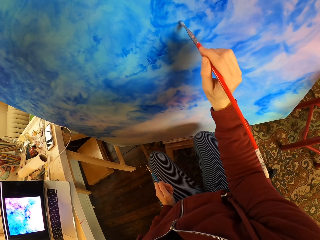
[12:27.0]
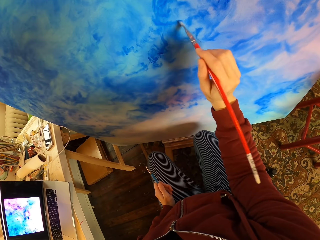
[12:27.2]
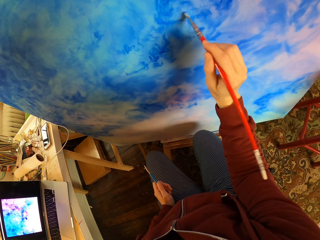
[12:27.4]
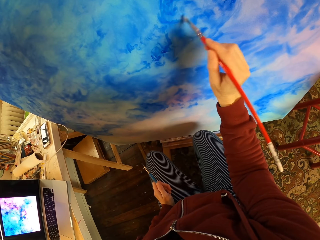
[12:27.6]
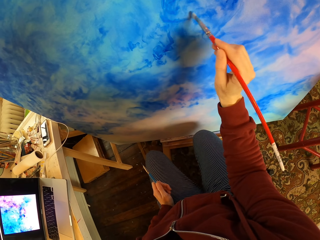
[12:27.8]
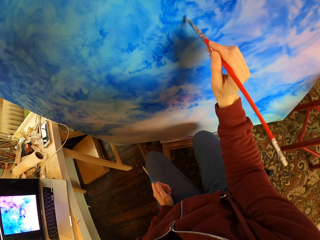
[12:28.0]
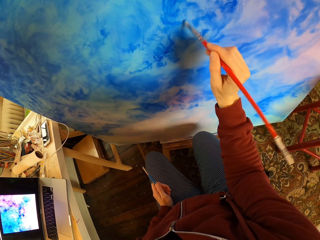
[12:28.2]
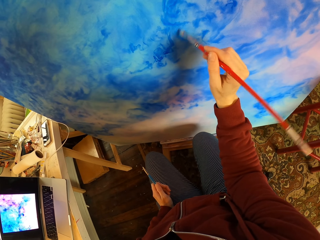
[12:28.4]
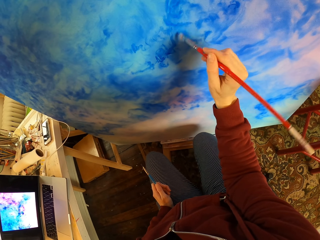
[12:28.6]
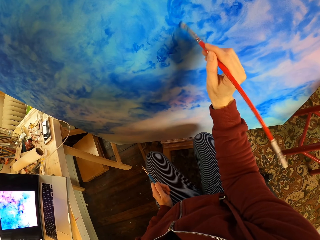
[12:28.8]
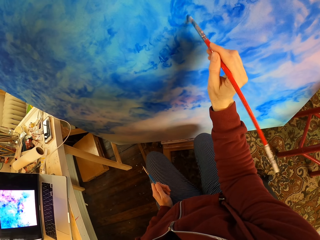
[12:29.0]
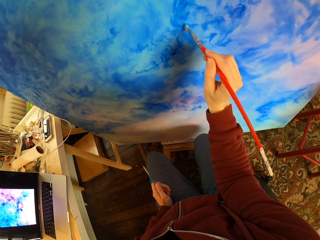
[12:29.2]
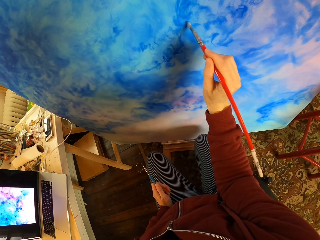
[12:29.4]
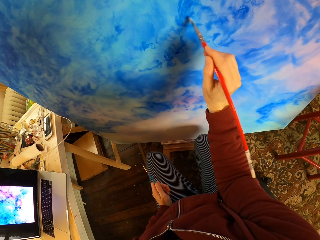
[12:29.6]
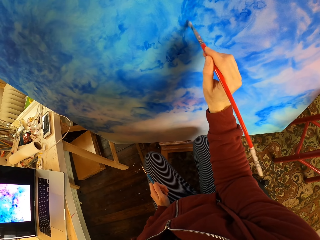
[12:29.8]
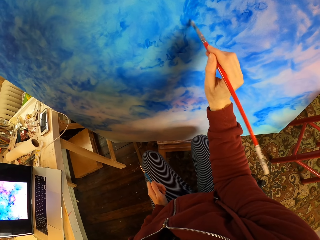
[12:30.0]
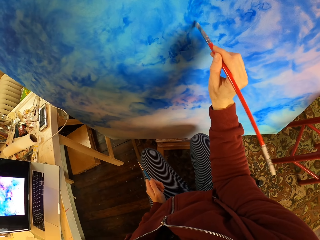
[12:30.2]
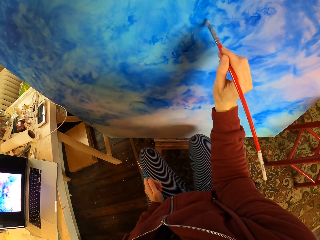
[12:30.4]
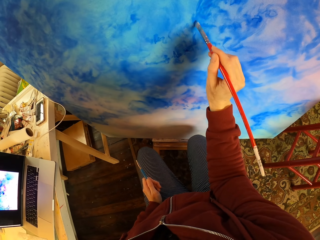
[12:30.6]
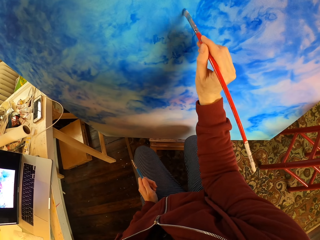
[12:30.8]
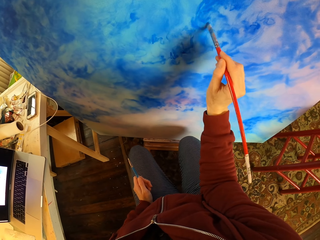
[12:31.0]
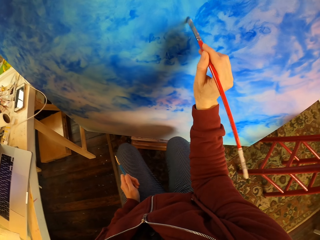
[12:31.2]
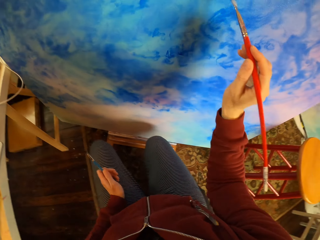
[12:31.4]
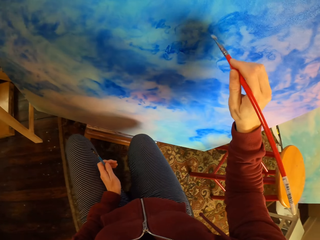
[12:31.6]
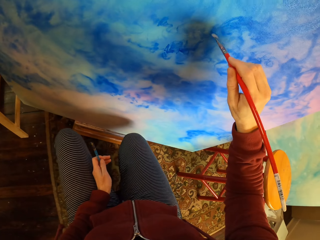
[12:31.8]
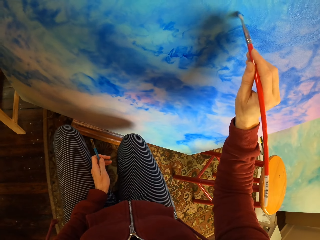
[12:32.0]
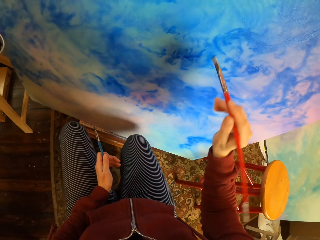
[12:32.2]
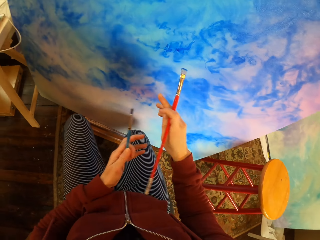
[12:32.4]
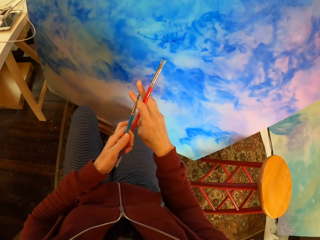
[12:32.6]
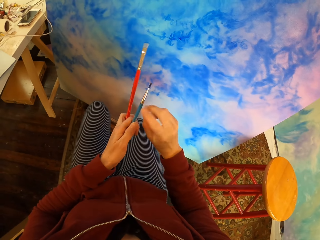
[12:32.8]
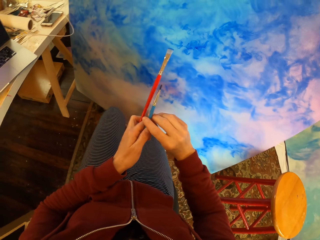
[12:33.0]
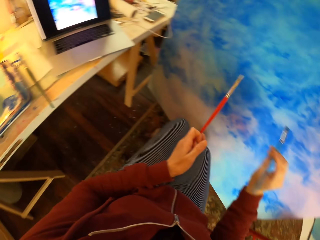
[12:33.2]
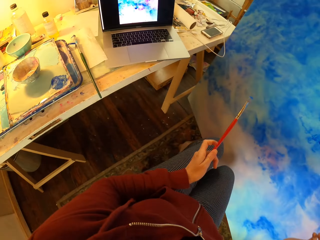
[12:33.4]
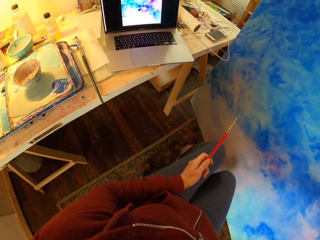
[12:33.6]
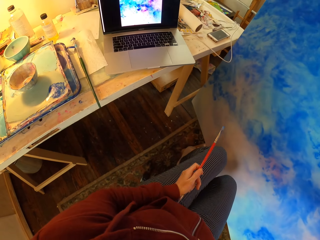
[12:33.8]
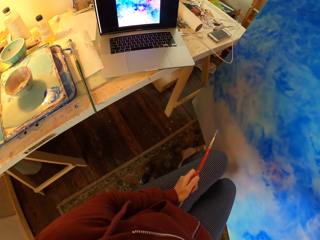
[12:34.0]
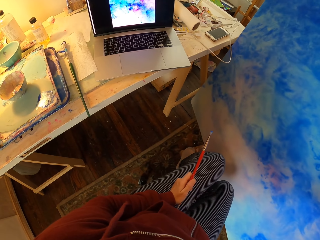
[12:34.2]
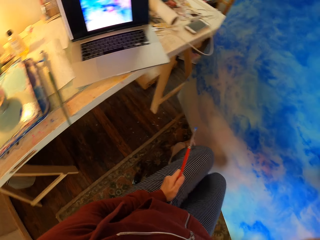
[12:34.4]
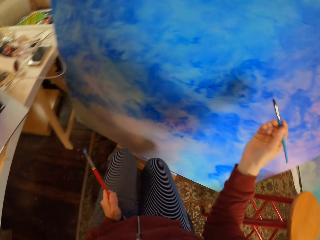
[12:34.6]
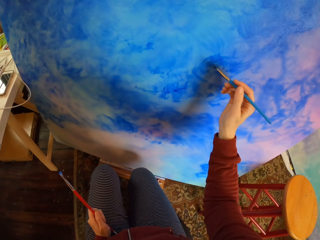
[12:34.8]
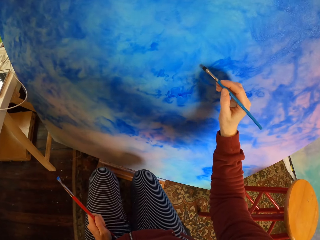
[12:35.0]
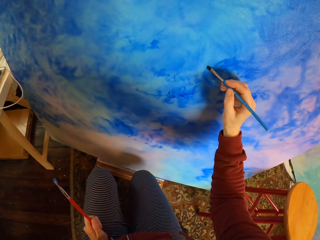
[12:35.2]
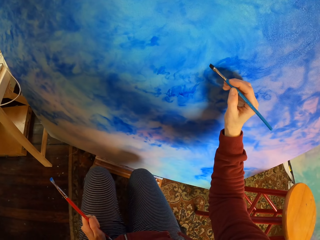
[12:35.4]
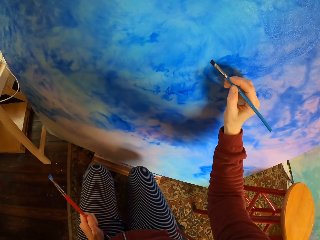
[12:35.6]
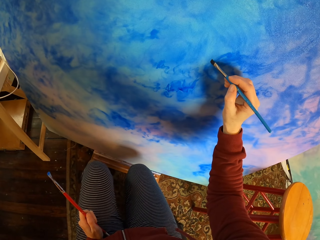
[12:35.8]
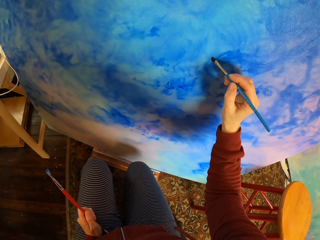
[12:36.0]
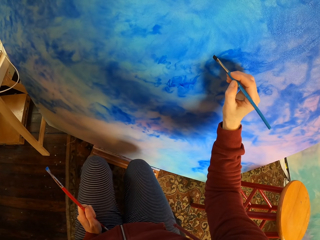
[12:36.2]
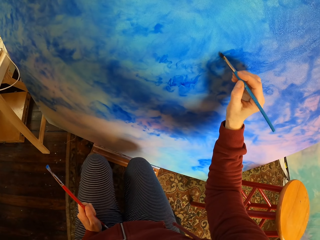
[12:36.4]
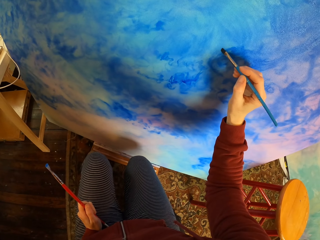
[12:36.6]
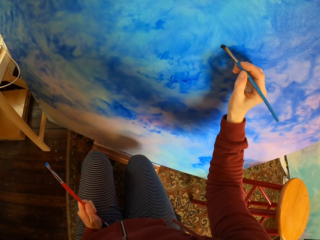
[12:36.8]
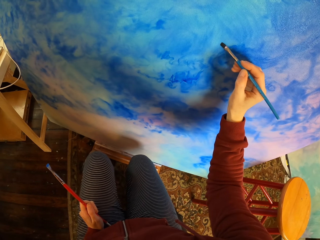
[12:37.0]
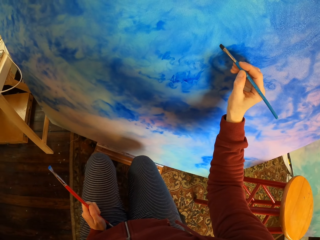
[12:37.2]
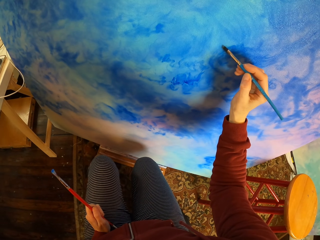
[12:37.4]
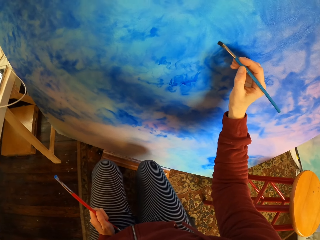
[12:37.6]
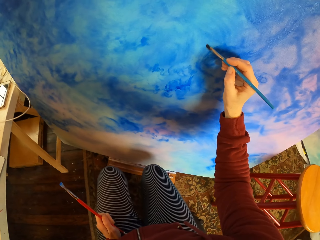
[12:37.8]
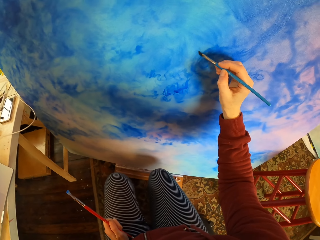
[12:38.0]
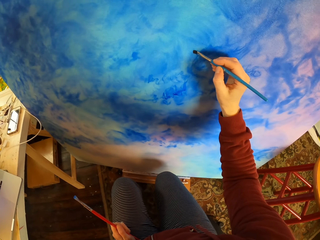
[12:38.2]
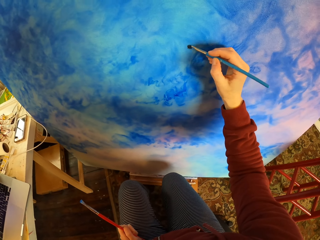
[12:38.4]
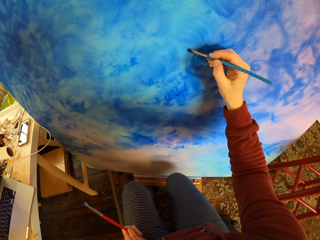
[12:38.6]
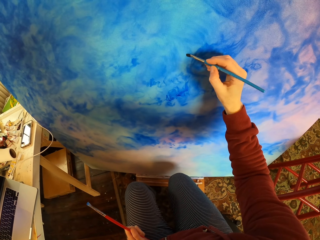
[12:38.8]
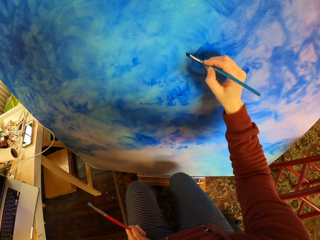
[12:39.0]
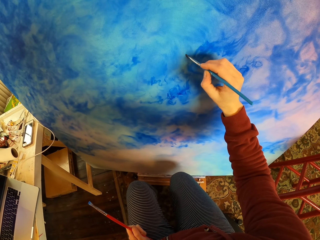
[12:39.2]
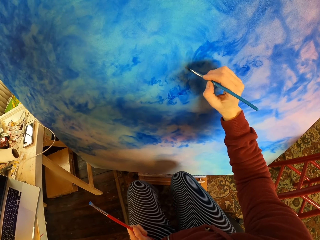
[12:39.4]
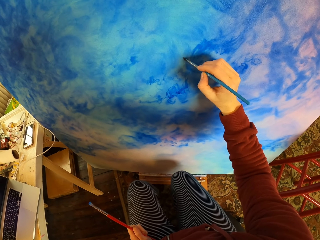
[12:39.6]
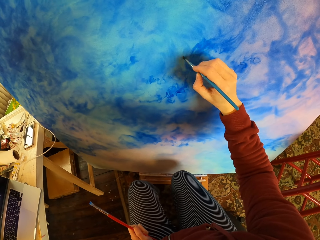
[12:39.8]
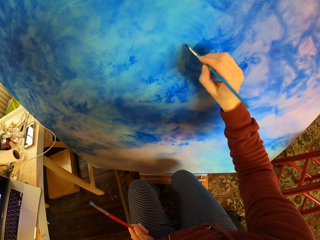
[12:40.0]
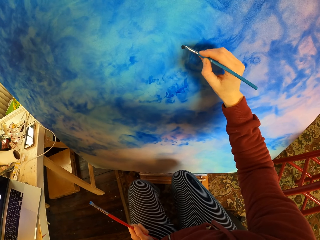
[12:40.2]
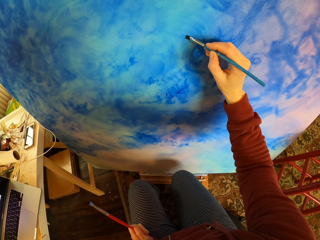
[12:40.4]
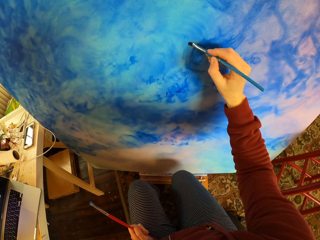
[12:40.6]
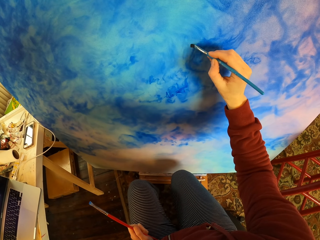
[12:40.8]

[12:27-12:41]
The camera wearer exchanges the brush. They paint art.

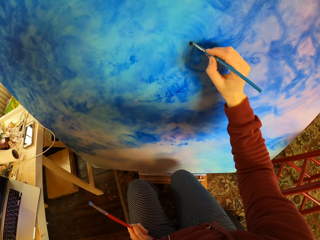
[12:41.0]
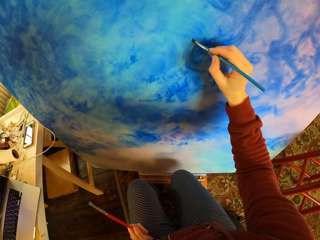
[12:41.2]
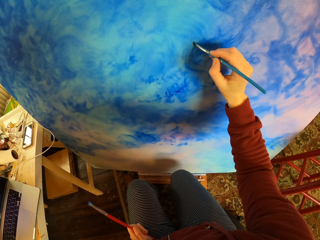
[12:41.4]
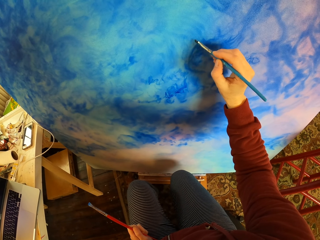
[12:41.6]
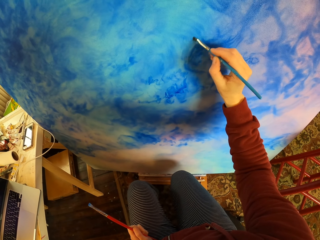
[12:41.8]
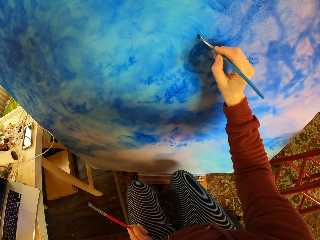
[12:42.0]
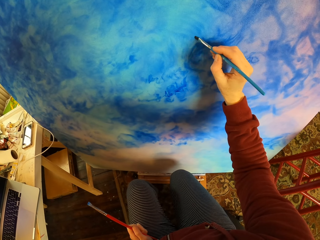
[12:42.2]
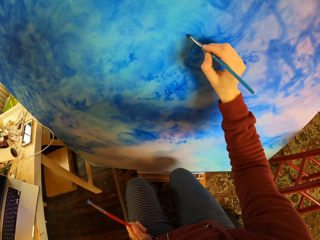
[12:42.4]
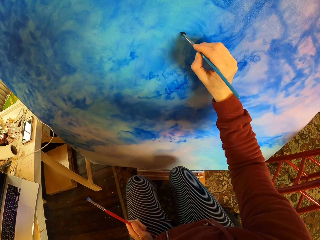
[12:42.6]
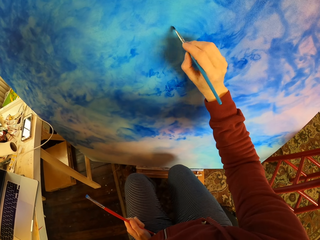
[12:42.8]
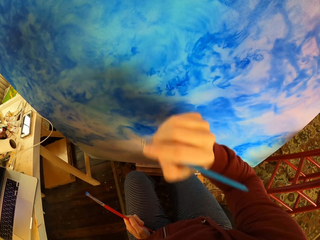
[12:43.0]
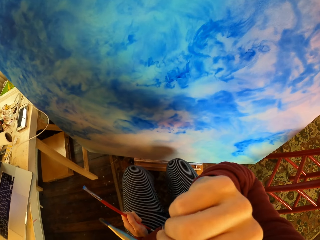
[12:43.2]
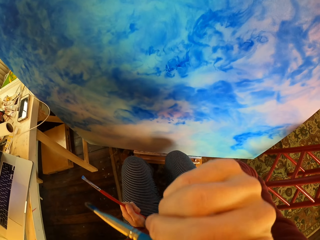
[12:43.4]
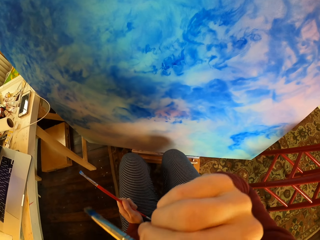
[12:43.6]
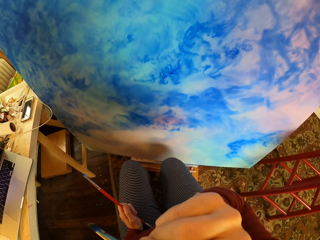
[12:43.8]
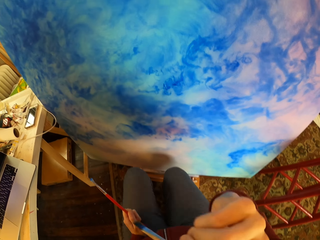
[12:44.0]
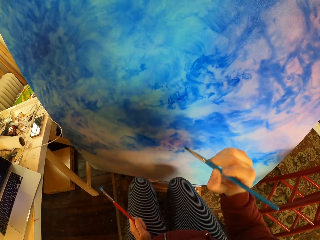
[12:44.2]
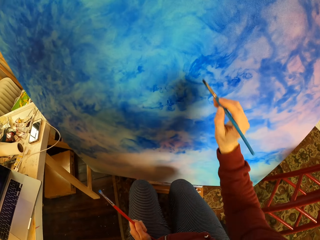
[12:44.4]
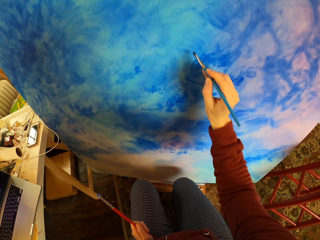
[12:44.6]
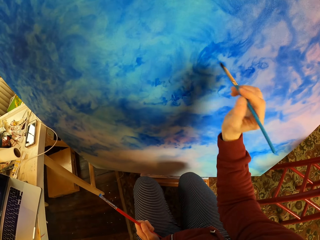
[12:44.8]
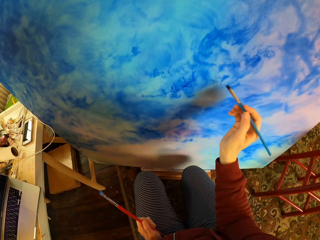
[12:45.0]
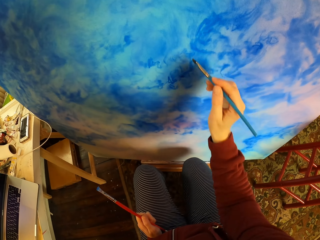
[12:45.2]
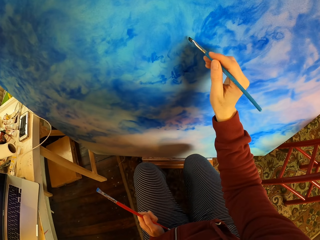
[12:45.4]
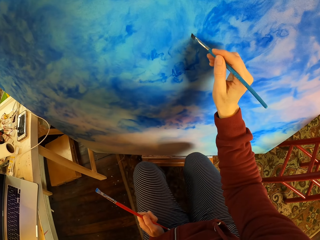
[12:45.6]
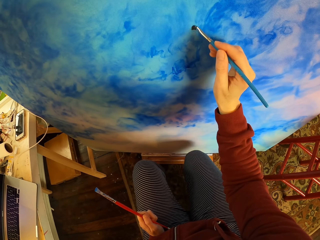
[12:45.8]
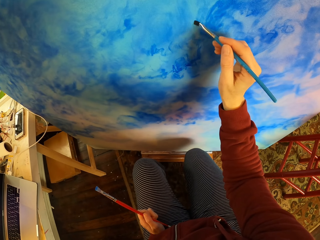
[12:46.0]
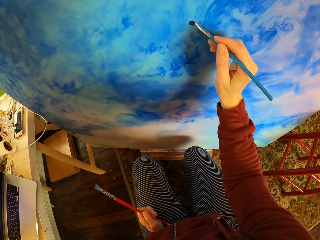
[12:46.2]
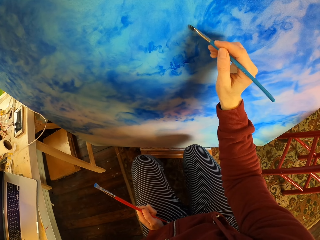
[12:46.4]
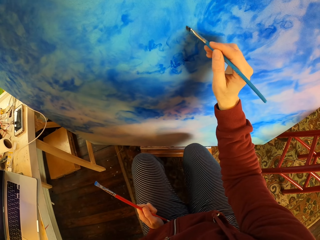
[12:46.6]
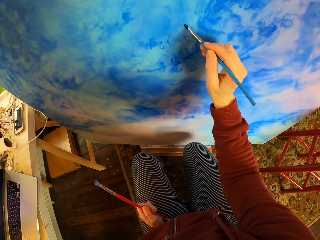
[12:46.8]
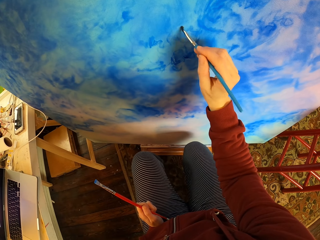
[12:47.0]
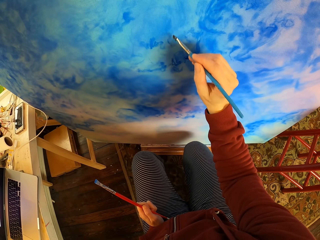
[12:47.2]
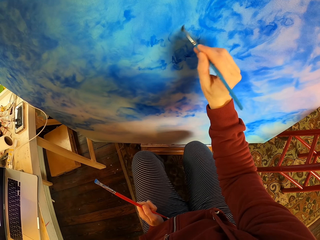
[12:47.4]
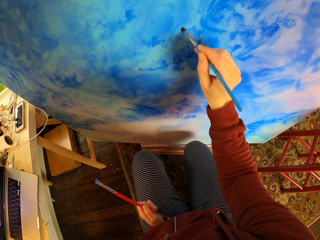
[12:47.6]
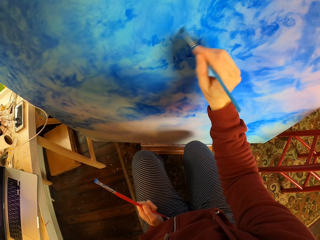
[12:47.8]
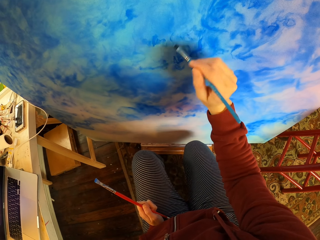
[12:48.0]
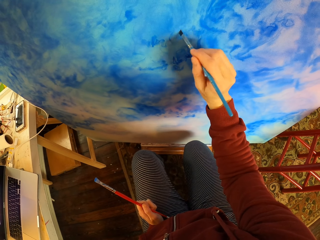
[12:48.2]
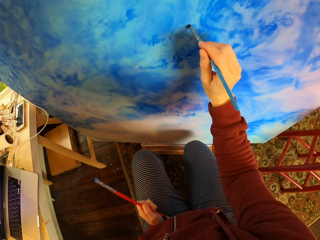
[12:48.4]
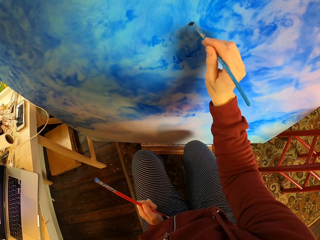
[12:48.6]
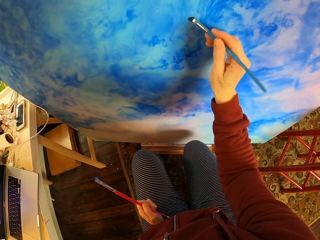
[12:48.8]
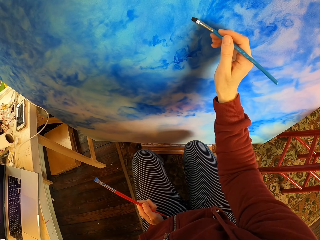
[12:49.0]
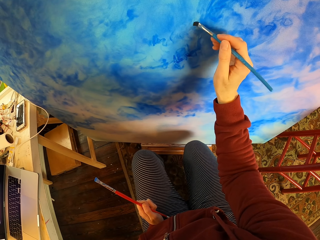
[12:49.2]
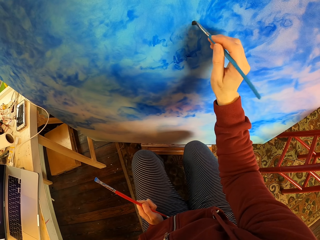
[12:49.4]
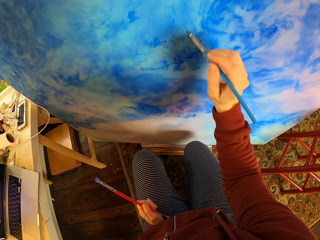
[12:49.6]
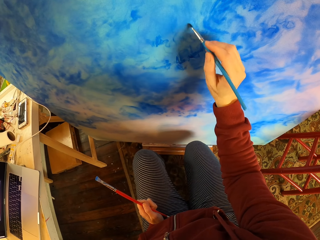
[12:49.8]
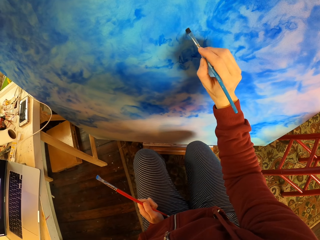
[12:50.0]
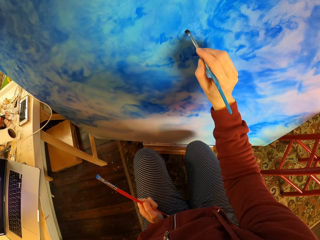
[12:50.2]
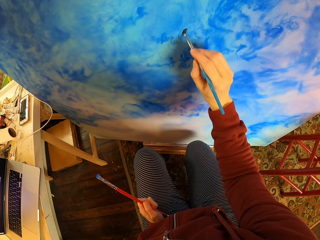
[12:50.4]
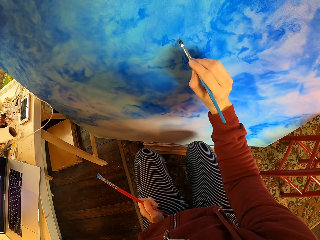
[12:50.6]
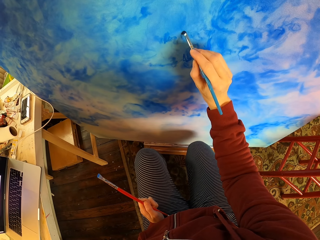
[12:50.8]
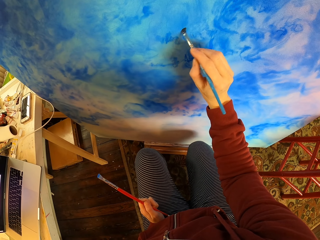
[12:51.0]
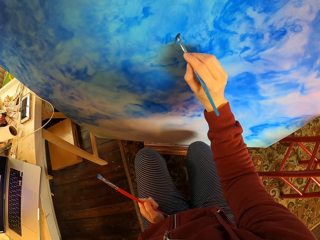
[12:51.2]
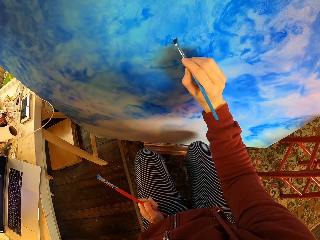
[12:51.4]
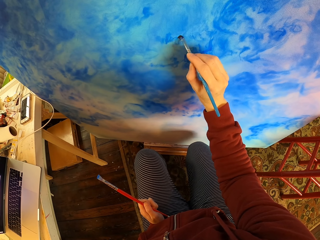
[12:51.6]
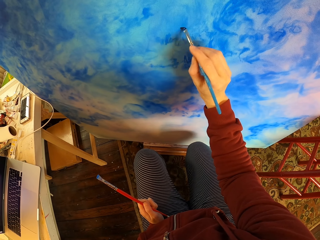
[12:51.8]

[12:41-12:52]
The camera wearer rubs their face. They paint art.
